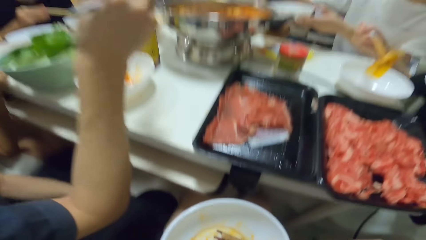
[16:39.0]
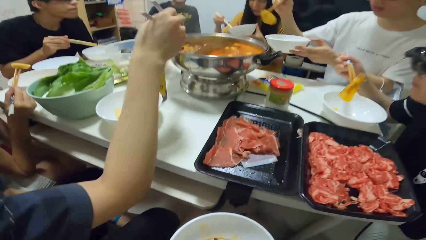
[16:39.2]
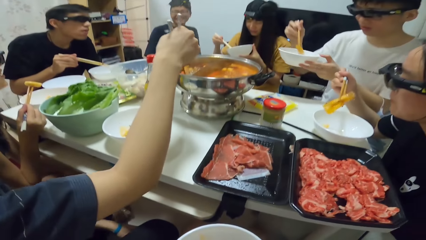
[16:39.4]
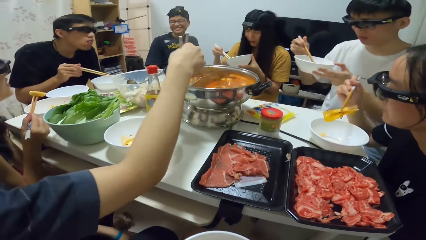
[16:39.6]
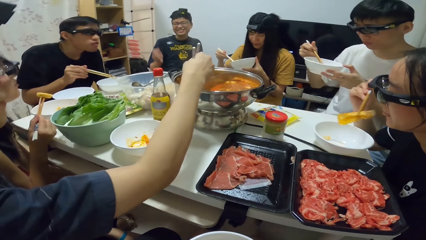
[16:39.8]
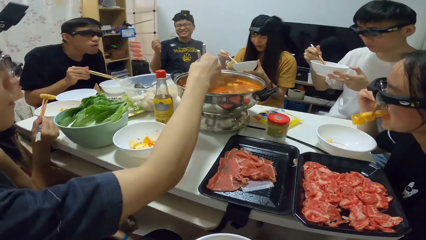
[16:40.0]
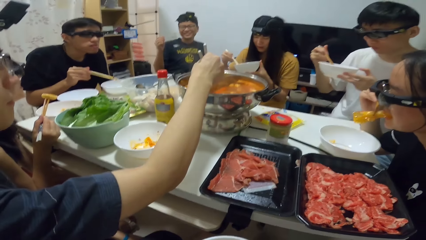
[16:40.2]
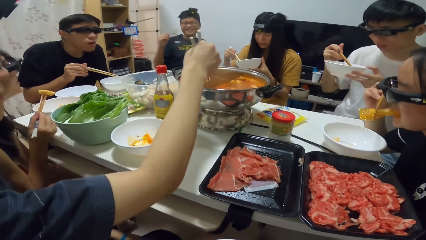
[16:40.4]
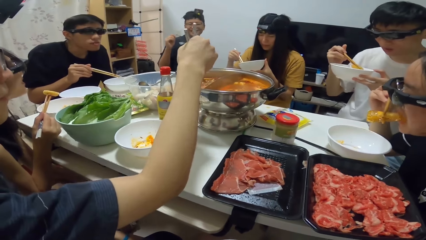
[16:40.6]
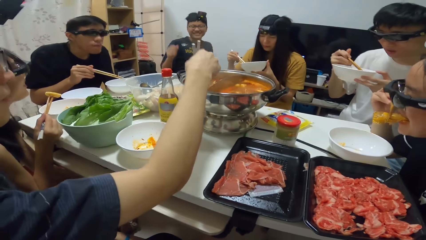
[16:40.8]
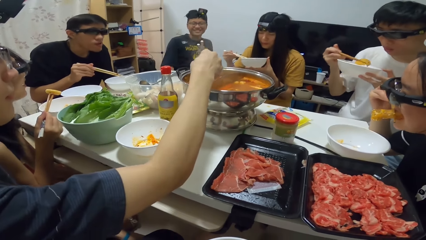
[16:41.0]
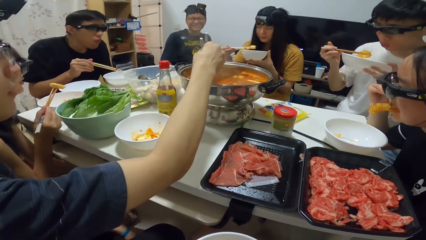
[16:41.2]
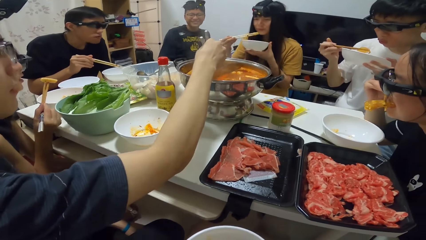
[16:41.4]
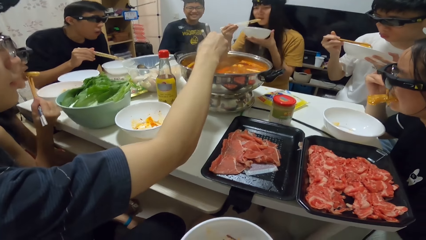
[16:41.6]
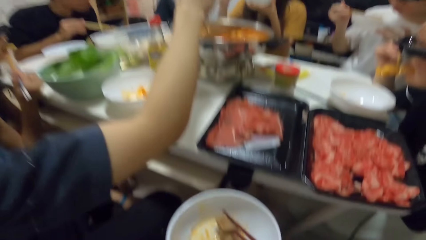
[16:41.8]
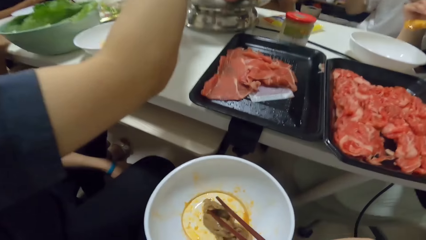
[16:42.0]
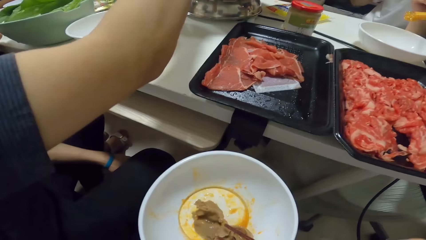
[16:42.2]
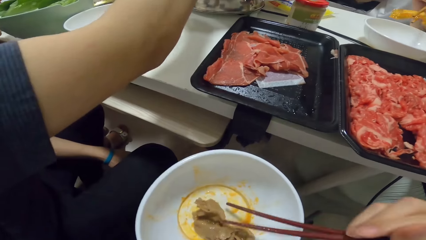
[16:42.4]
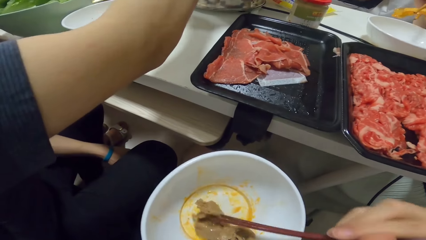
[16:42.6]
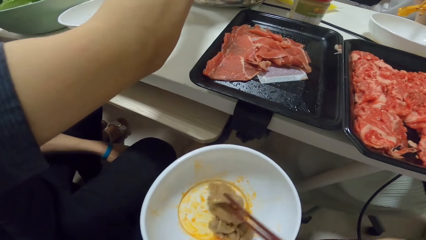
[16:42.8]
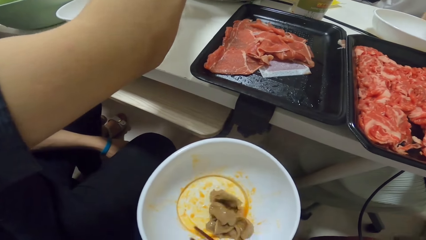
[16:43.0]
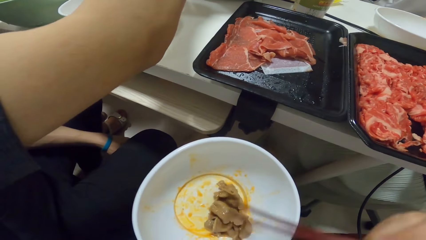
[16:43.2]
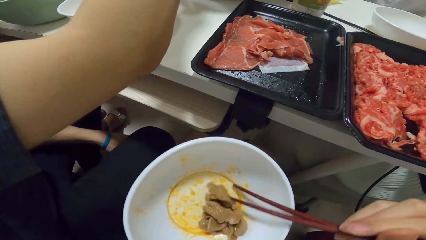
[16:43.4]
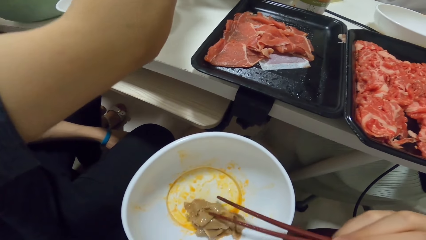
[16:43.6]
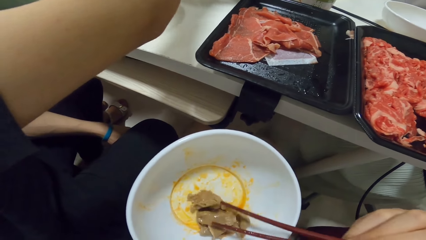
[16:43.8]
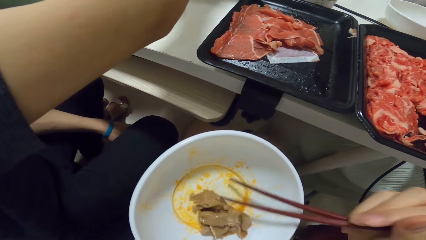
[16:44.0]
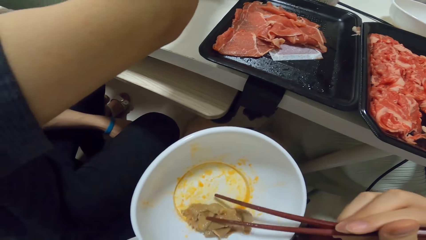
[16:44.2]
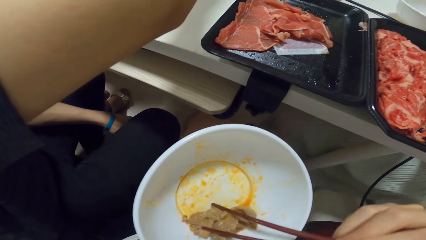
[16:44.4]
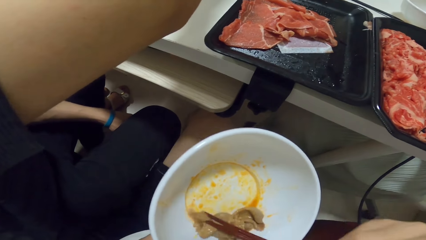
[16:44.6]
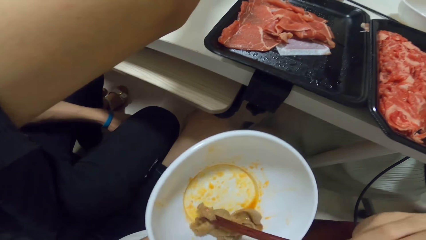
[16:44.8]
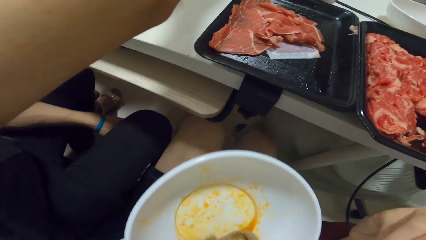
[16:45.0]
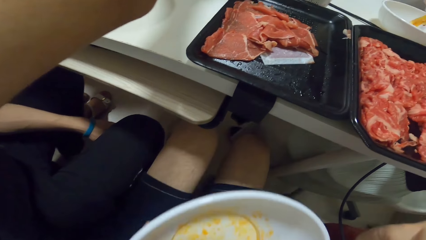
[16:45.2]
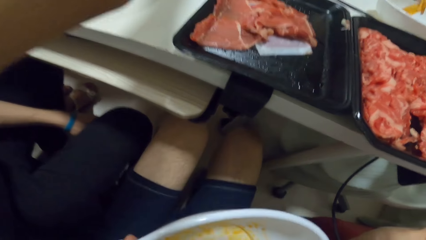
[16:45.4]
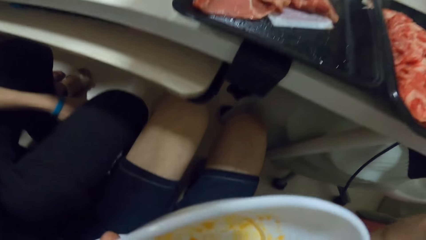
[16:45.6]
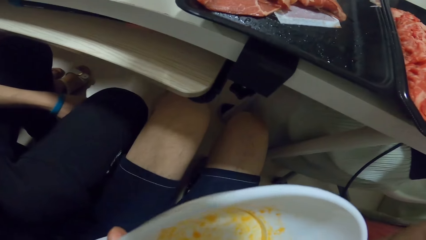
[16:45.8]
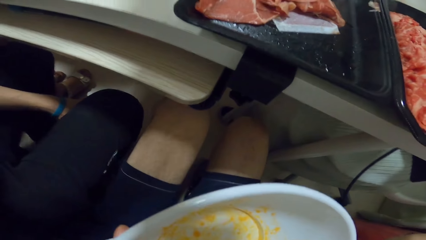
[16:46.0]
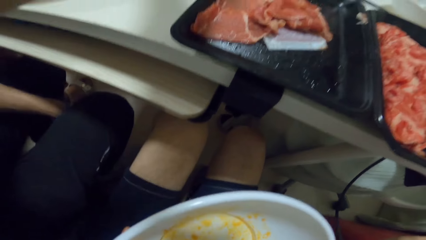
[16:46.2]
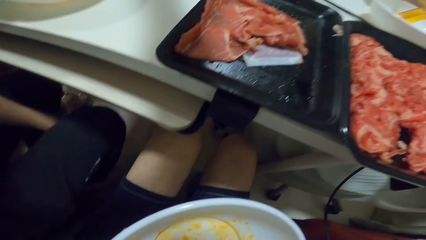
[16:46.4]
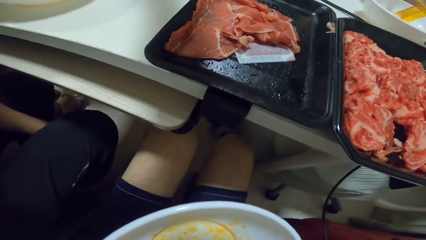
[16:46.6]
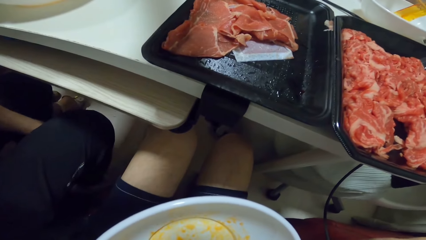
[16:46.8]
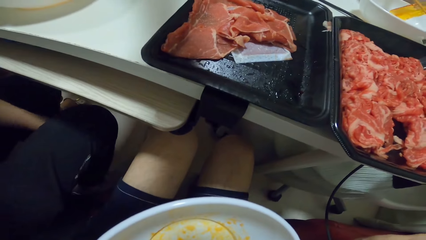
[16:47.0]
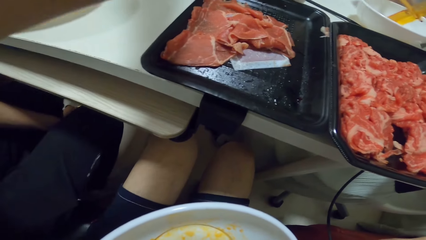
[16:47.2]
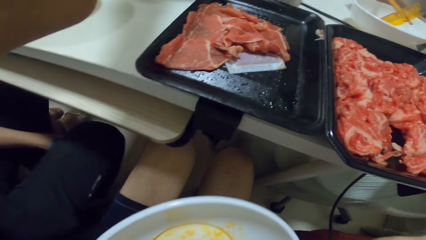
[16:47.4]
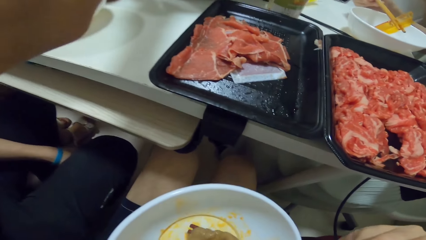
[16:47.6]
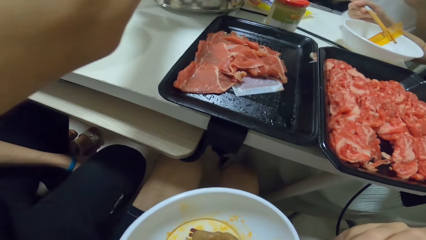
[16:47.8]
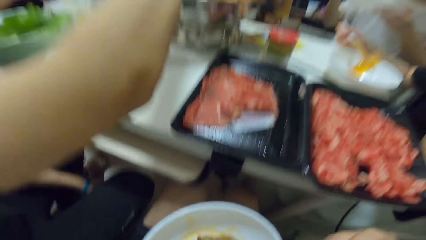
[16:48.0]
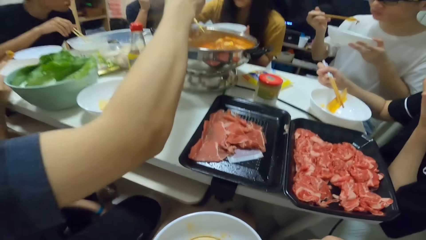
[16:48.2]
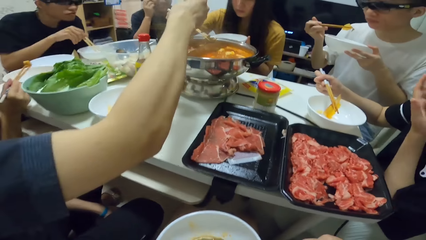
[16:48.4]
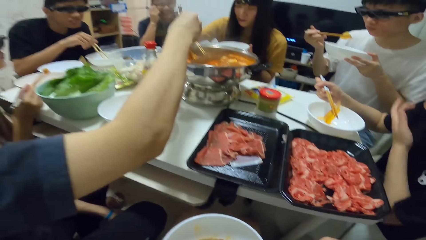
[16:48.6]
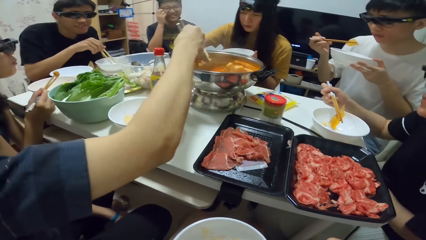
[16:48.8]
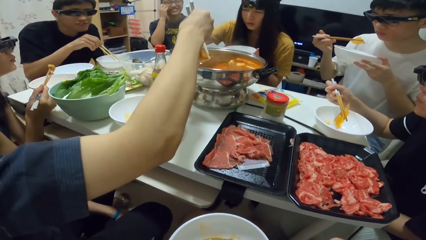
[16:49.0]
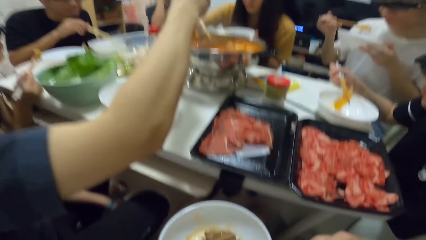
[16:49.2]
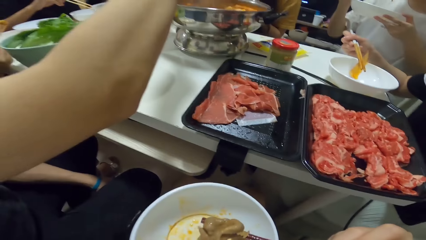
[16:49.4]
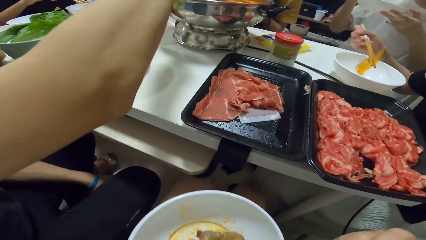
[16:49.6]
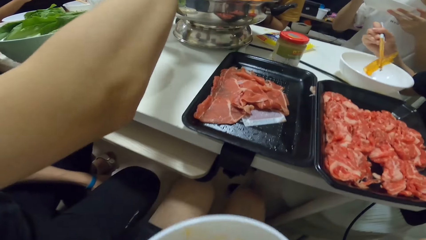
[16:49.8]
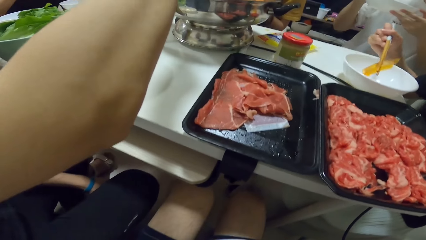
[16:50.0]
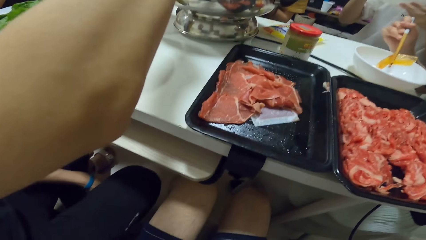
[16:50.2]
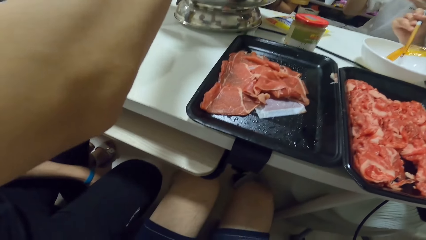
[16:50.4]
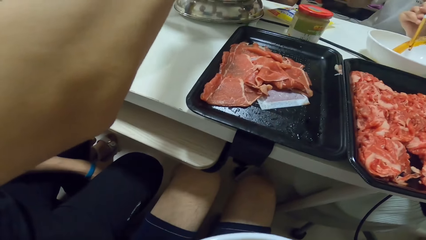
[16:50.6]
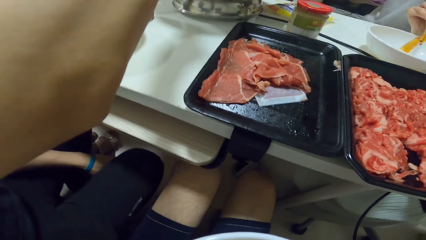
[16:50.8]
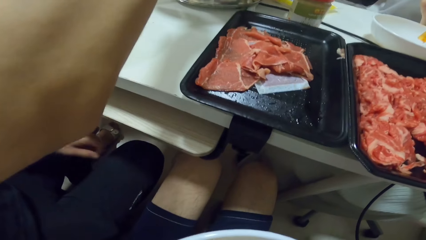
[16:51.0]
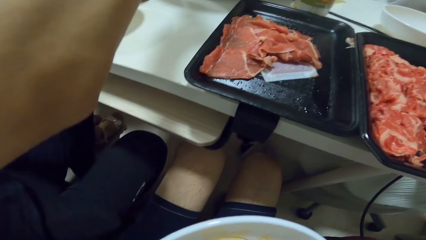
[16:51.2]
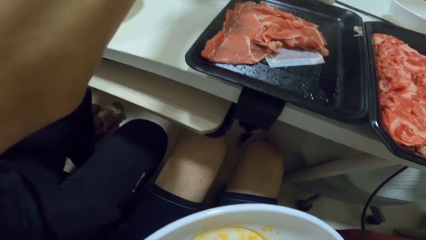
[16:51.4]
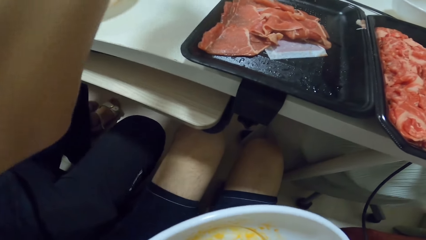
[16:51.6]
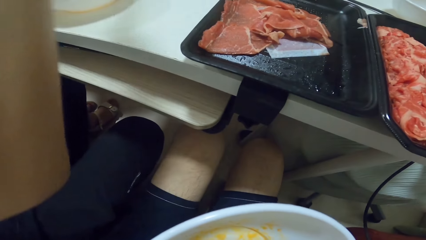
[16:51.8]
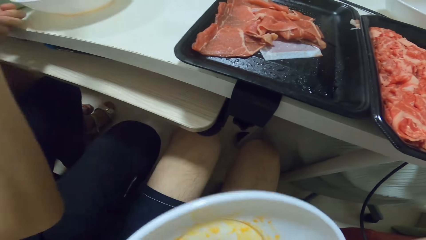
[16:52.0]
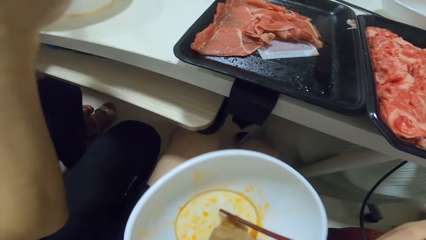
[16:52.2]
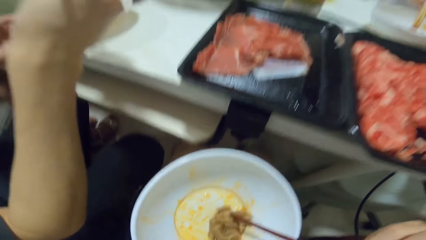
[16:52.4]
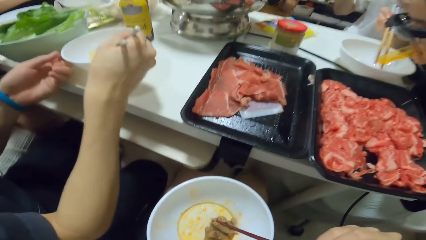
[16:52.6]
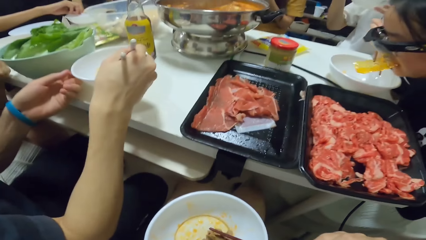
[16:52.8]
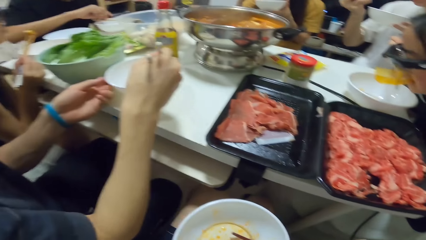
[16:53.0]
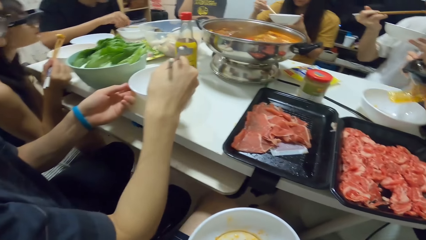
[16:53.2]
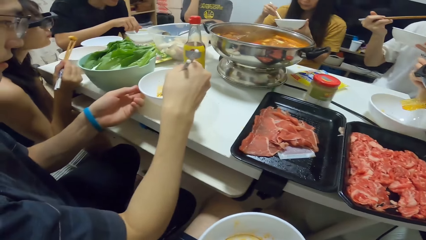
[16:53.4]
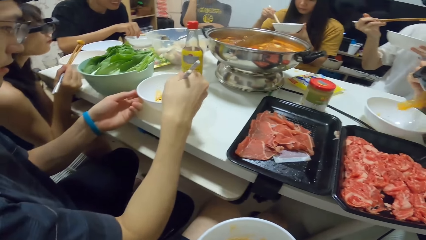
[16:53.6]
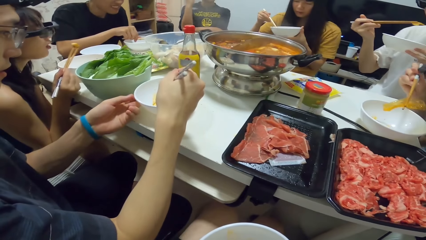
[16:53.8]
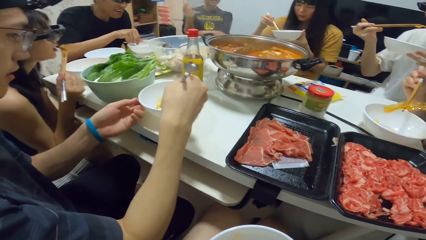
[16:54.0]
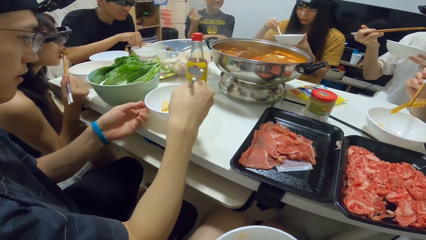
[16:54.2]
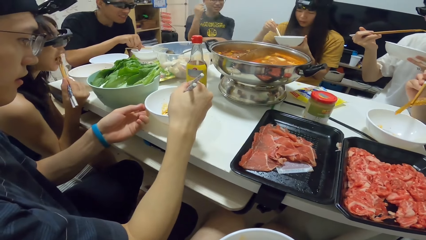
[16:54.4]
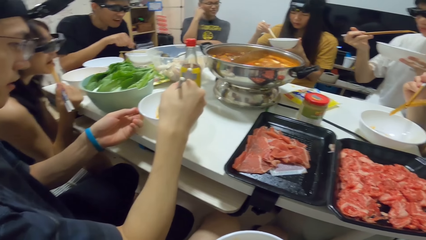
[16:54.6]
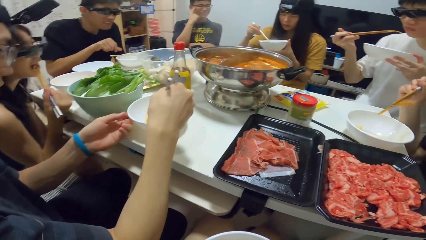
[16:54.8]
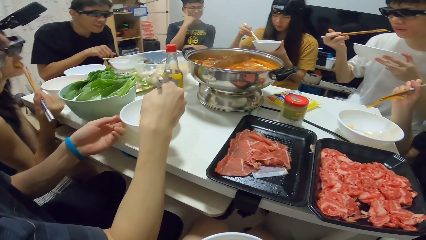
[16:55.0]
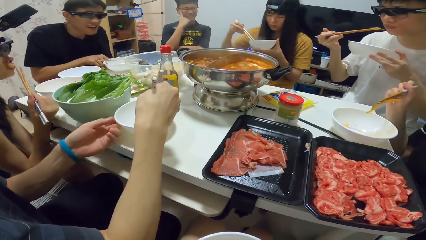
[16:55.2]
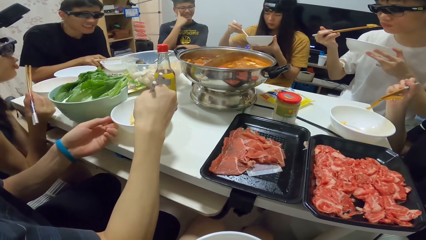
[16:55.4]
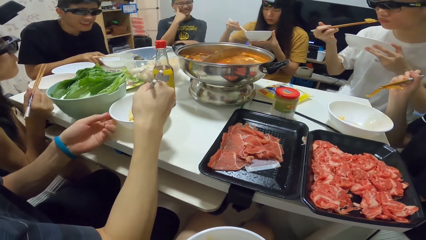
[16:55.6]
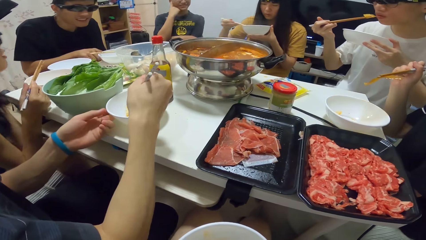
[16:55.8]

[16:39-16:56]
A man picks food from the pot with chopsticks in his right hand. The camera wearer eats the meat. The man takes the food. A woman eats the food. The man puts the food into the bowl in his left hand. Another woman eats the food.
